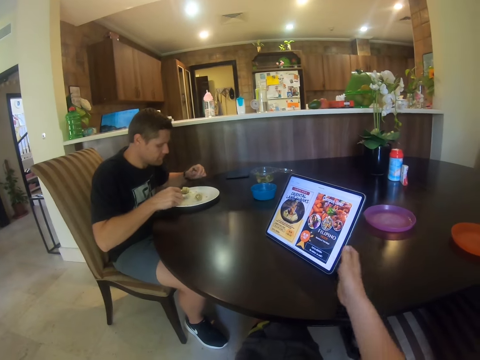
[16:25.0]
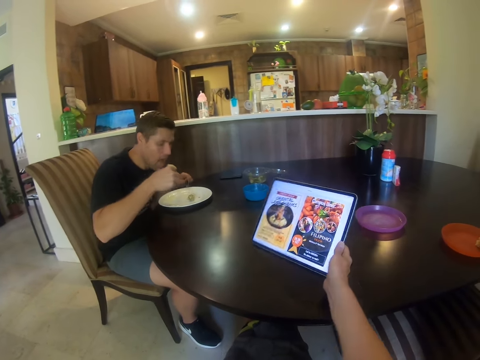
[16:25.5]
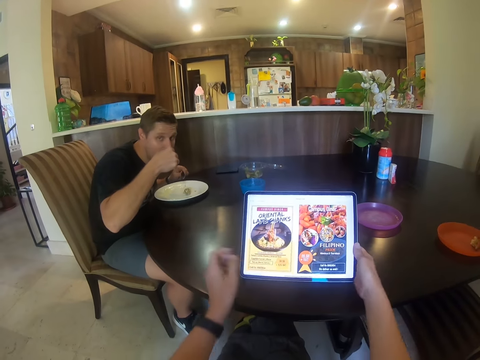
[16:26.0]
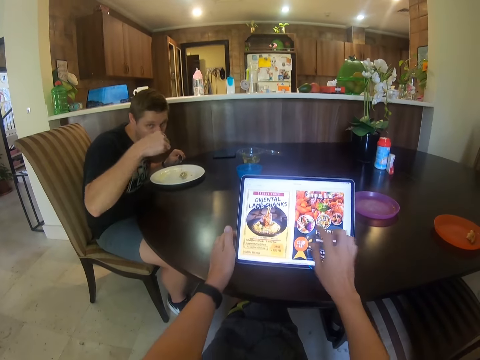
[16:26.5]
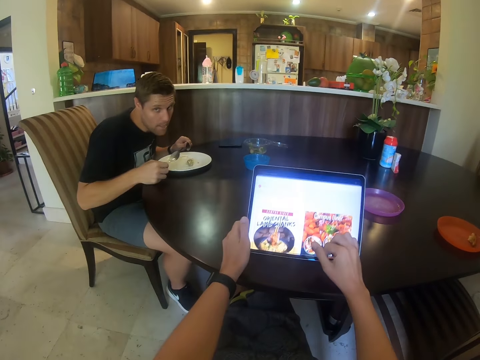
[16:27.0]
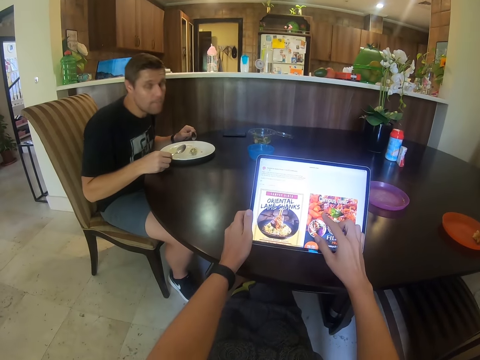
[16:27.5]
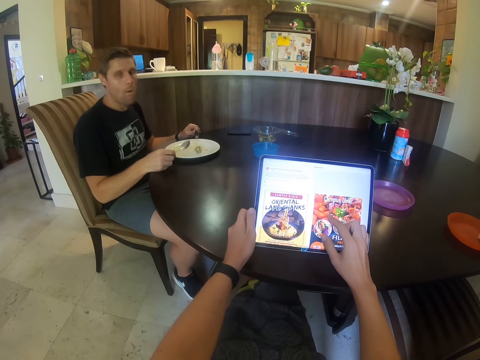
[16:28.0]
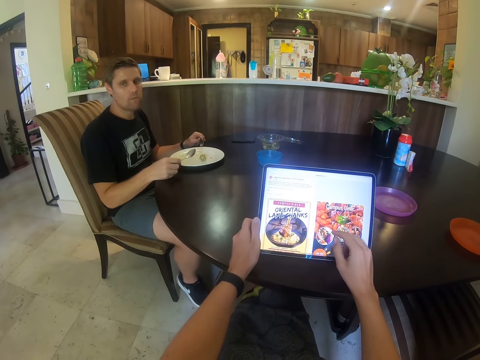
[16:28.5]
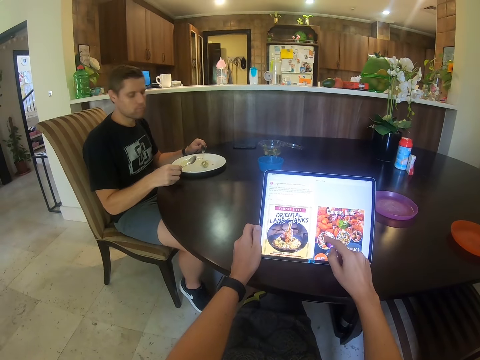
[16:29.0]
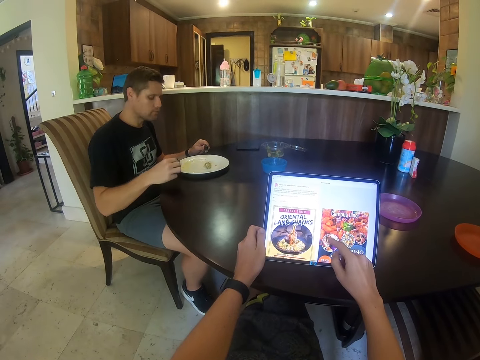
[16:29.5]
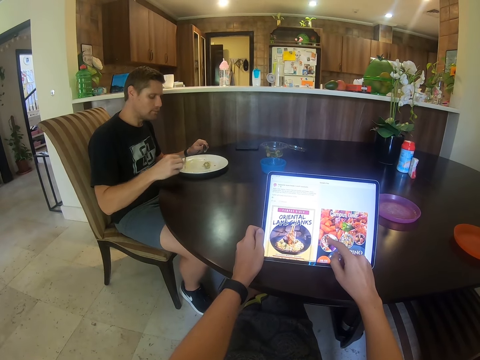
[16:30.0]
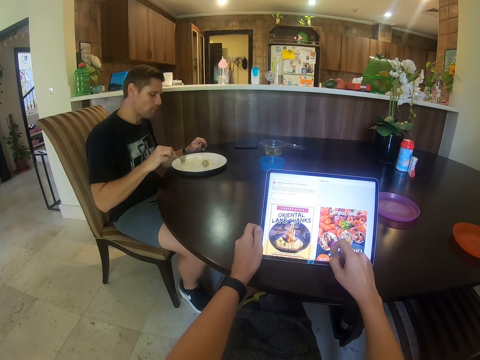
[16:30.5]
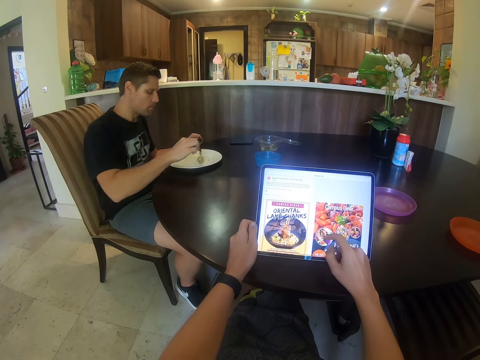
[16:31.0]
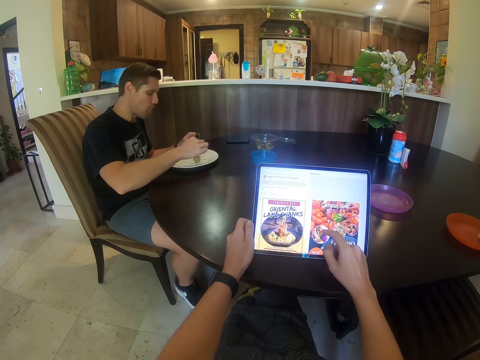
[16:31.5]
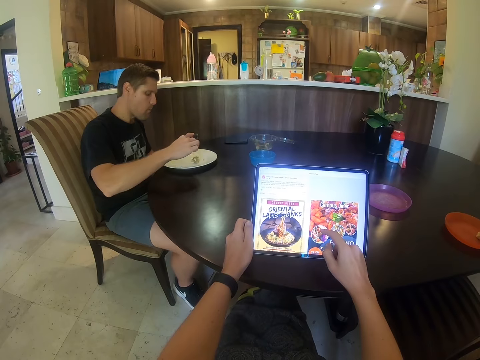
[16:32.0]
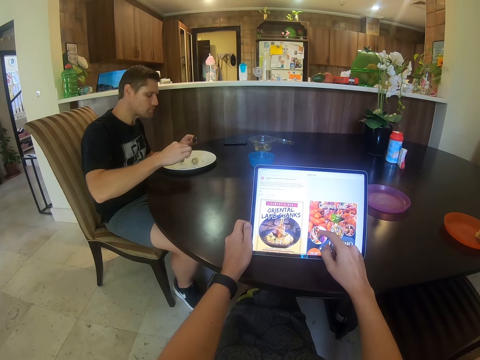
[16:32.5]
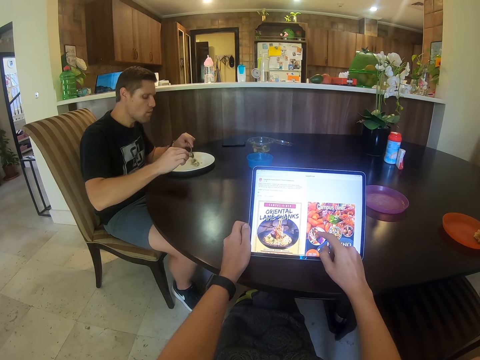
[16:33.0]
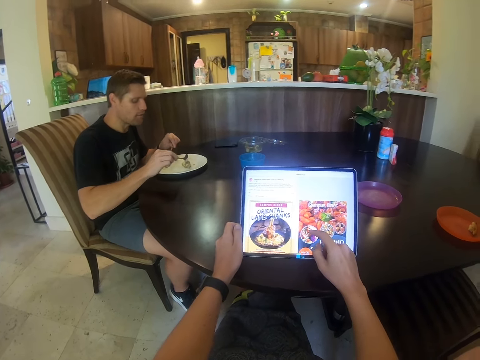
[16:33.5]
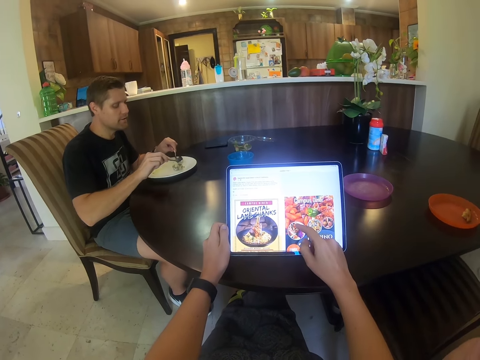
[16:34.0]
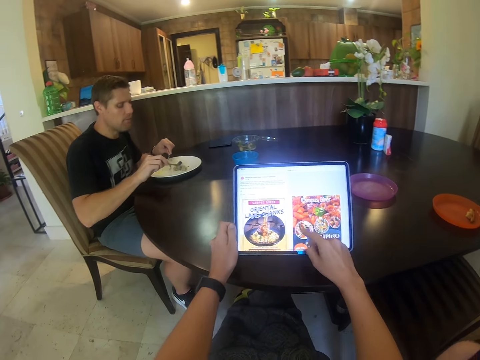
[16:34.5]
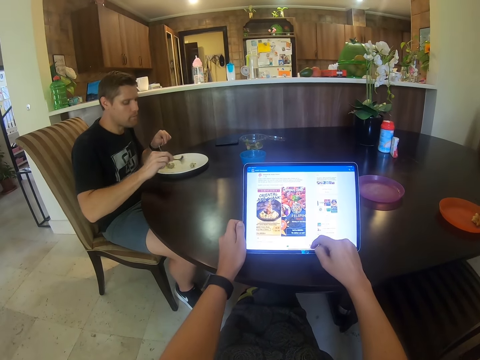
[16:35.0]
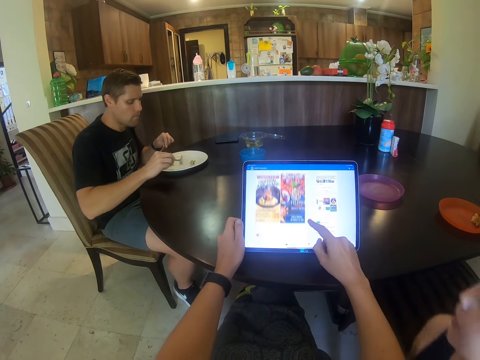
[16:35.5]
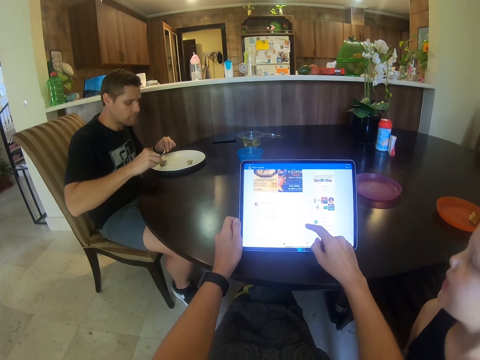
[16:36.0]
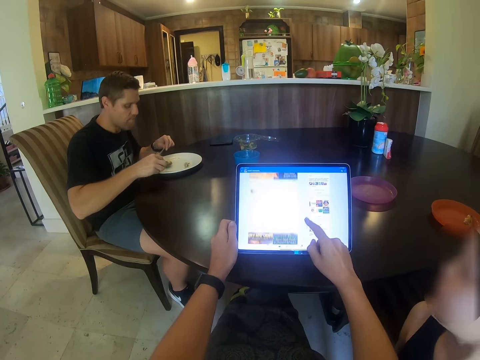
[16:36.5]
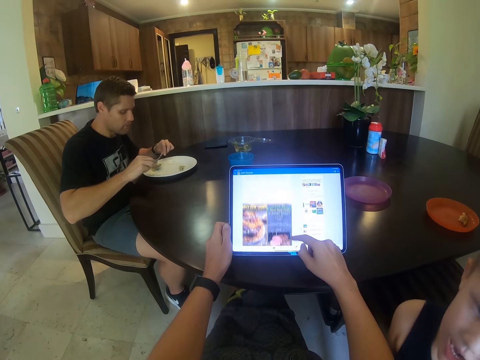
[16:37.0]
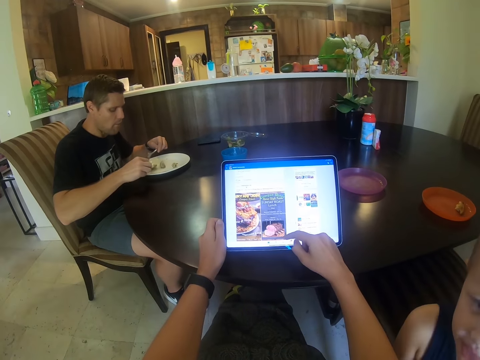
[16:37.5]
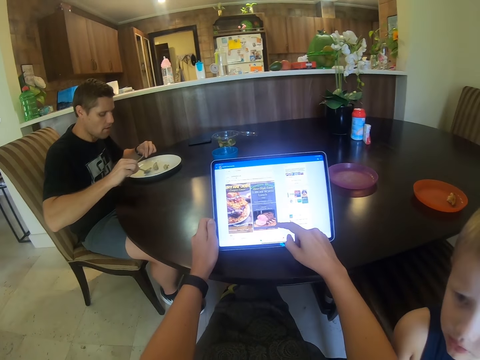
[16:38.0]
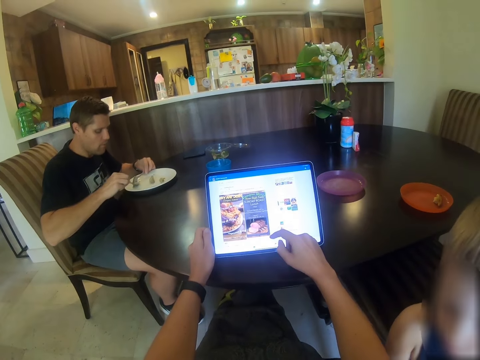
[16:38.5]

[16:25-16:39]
The camera wearer turns the tablet around. They scroll on the tablet. A person talks. The camera wearer scrolls through the tablet.

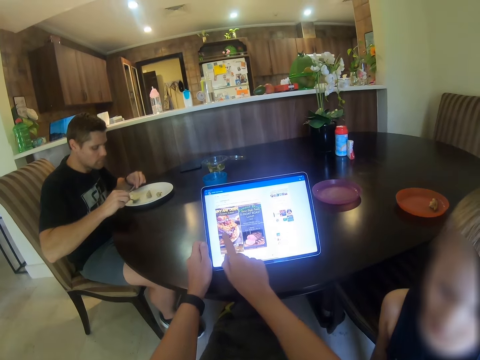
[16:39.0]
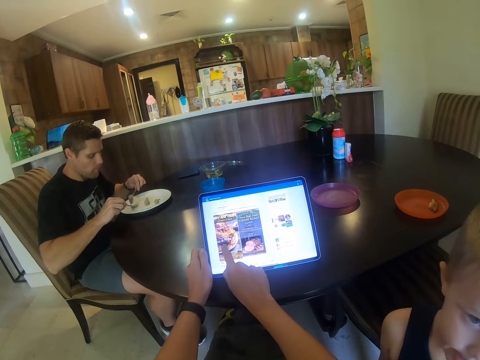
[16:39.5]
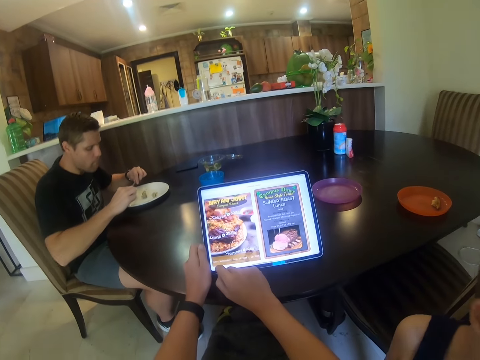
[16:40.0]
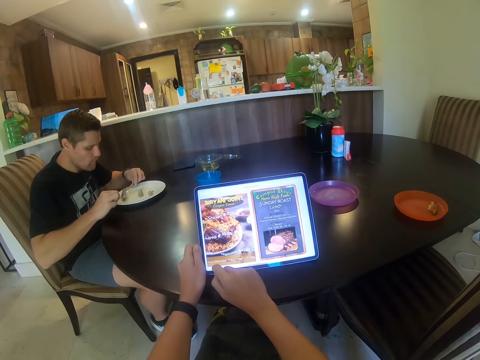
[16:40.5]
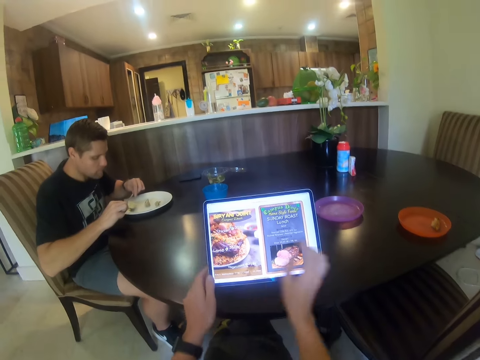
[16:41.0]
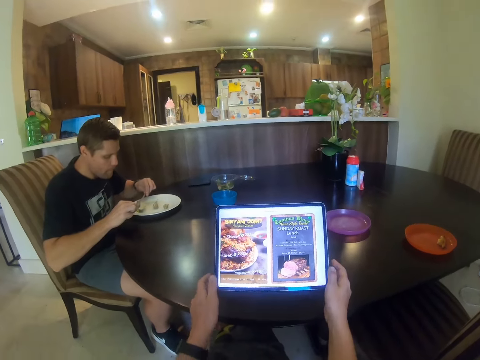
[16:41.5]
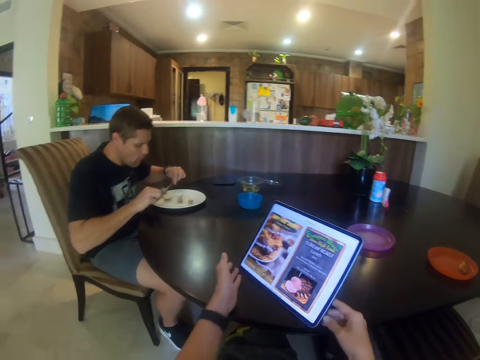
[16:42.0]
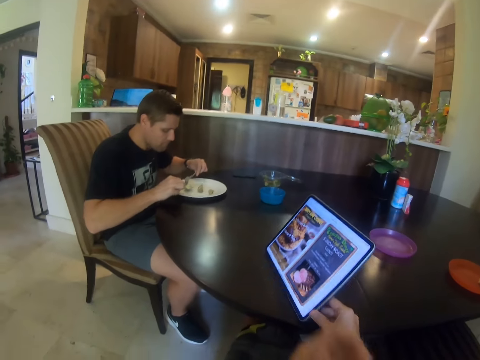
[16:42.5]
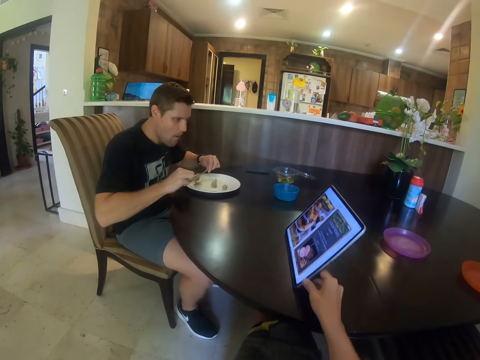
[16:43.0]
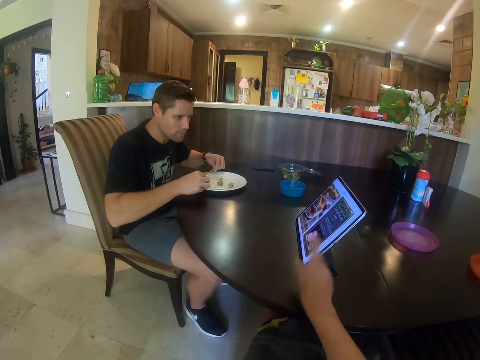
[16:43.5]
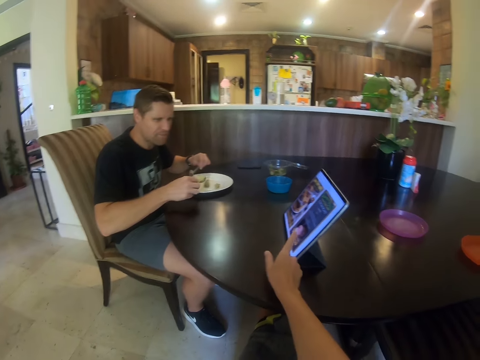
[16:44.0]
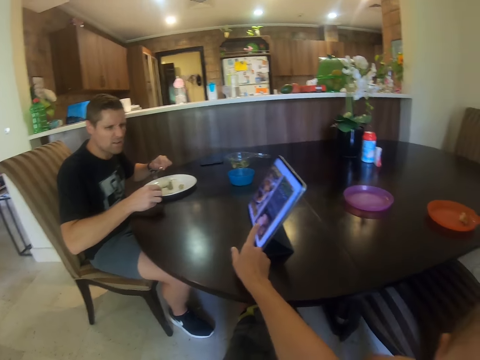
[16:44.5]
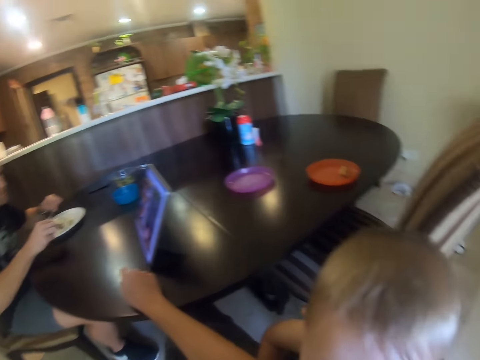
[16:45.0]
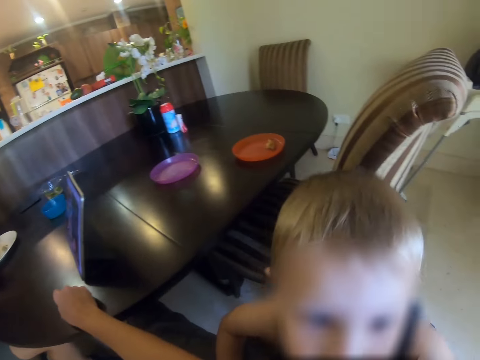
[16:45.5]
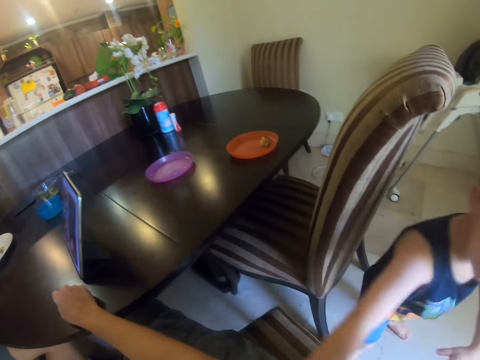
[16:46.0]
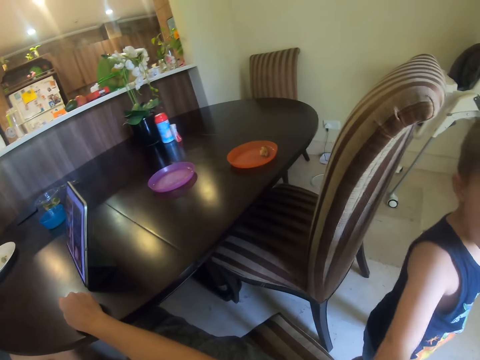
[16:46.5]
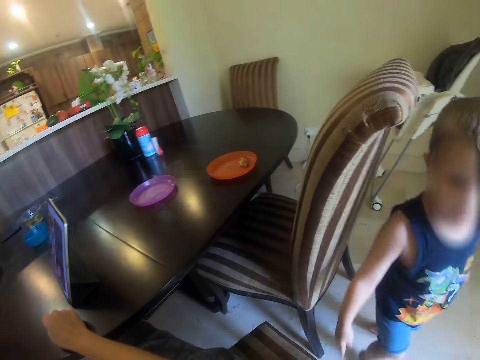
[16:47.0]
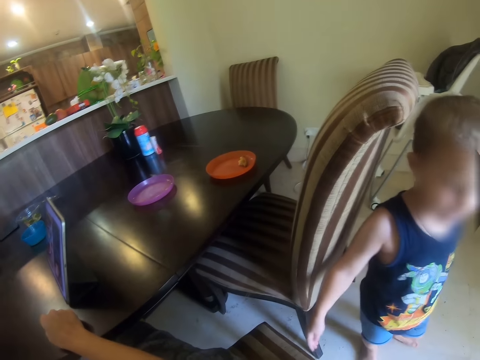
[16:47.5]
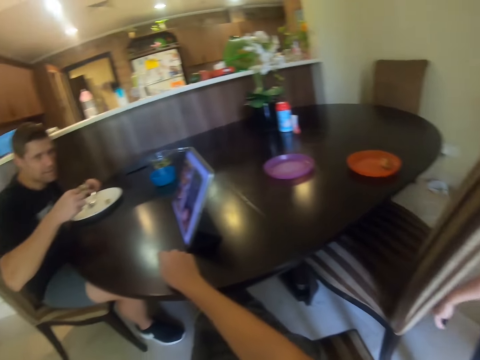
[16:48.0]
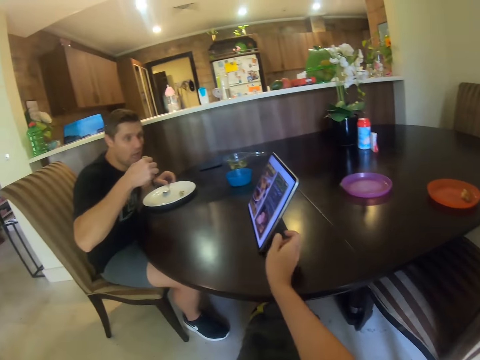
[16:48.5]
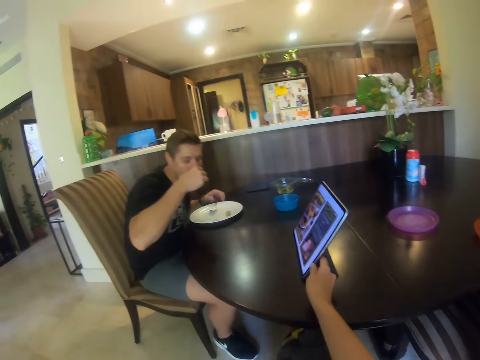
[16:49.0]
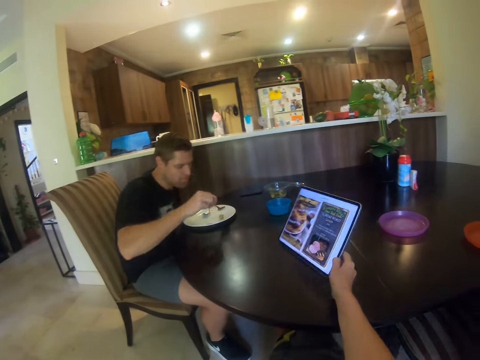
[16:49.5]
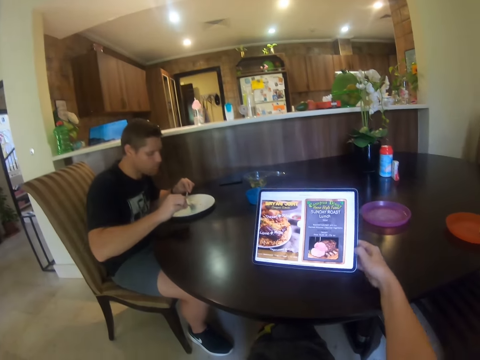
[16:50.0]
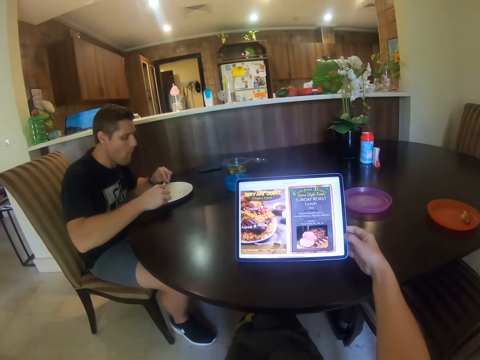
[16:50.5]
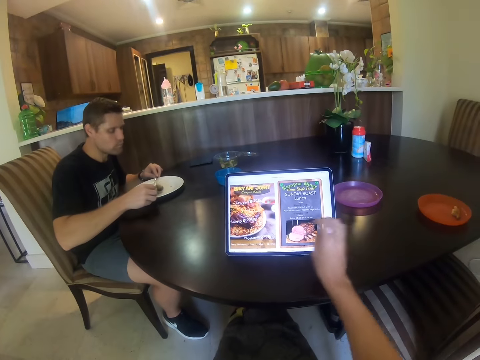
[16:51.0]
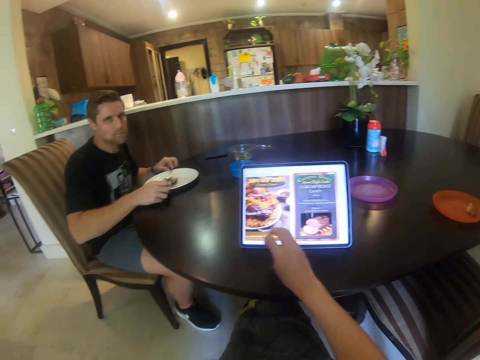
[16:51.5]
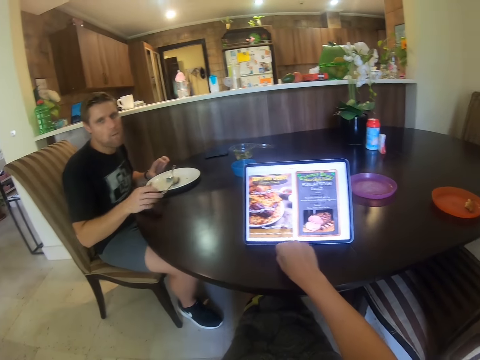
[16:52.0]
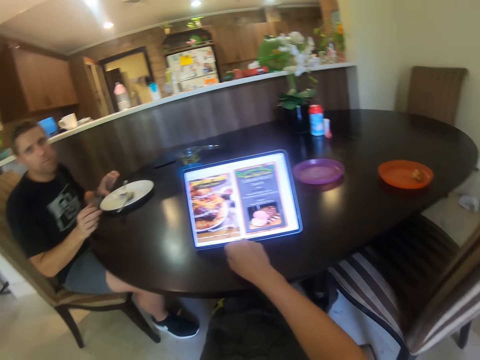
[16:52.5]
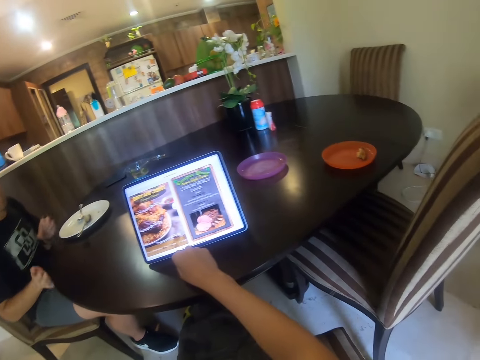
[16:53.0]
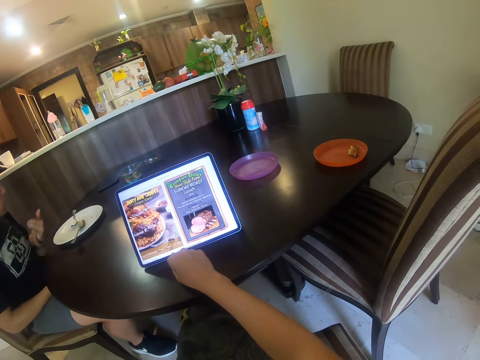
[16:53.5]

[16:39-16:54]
A person stands near the camera wearer. The camera wearer turns the tablet to another person. They point on the tablet screen. The other person talks. The camera wearer talks and turns the tablet around.
